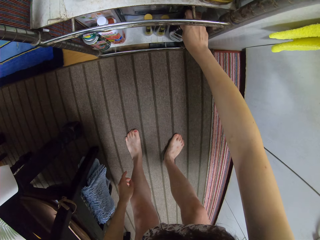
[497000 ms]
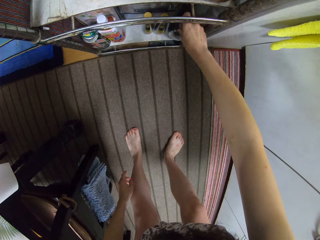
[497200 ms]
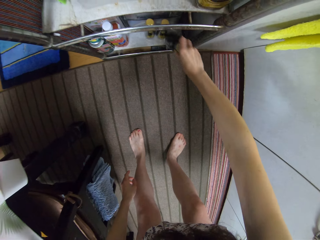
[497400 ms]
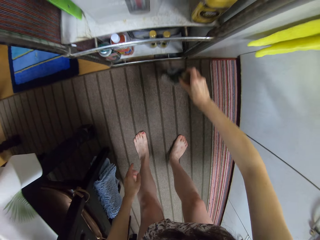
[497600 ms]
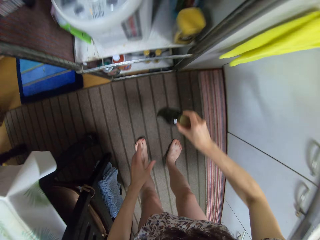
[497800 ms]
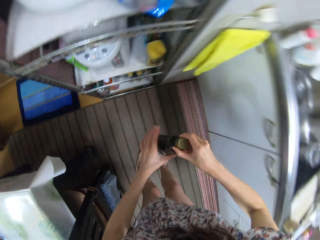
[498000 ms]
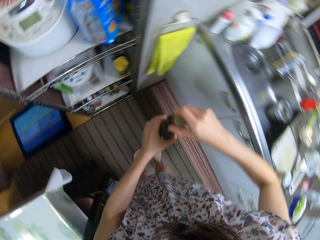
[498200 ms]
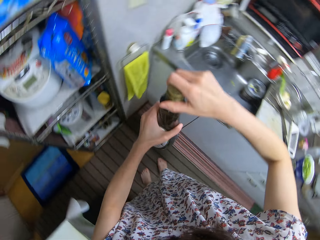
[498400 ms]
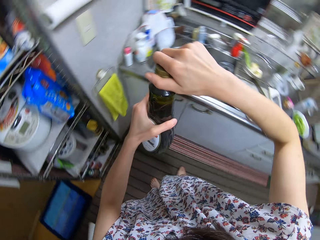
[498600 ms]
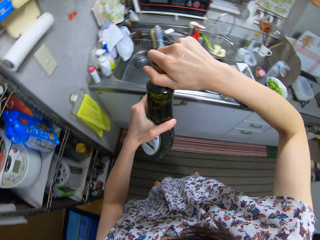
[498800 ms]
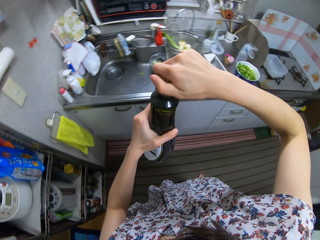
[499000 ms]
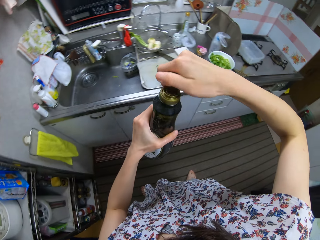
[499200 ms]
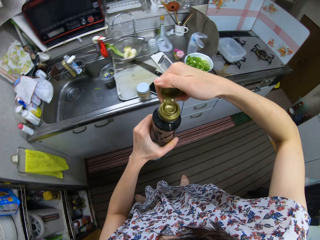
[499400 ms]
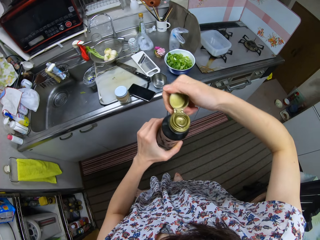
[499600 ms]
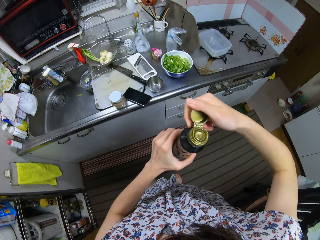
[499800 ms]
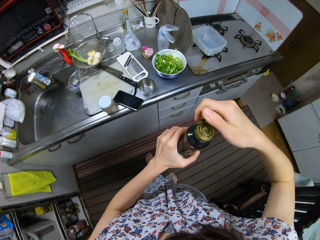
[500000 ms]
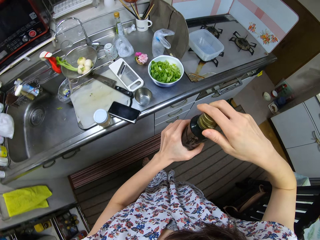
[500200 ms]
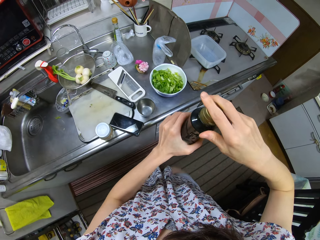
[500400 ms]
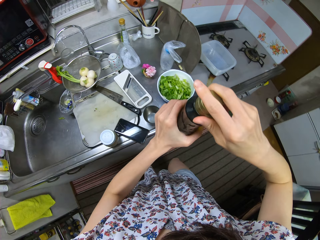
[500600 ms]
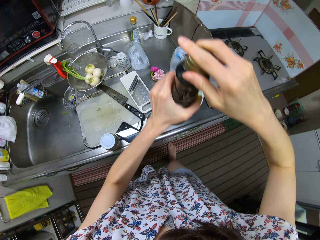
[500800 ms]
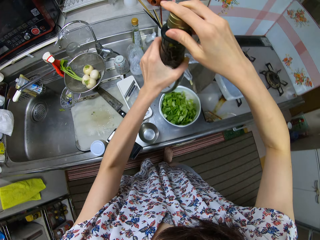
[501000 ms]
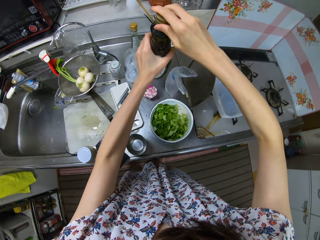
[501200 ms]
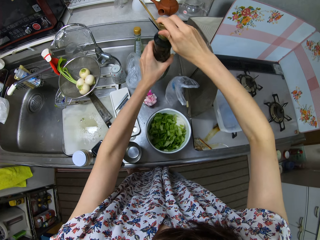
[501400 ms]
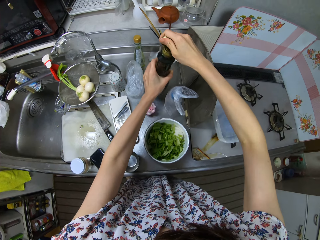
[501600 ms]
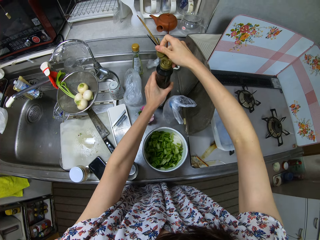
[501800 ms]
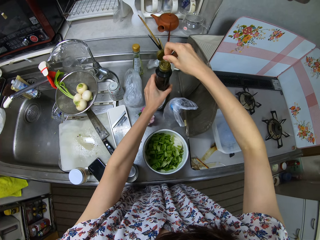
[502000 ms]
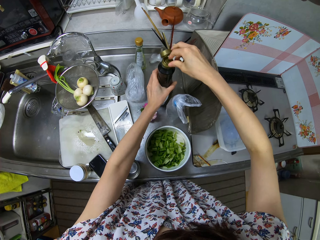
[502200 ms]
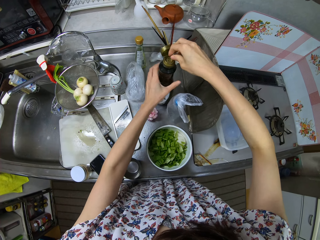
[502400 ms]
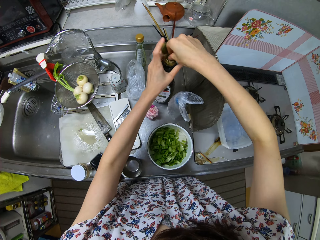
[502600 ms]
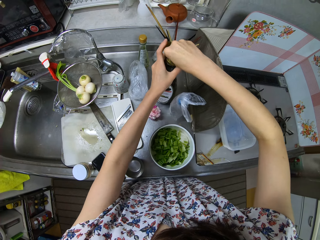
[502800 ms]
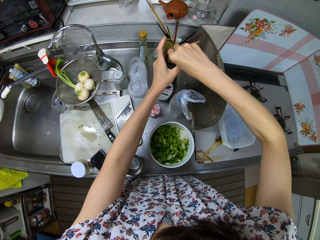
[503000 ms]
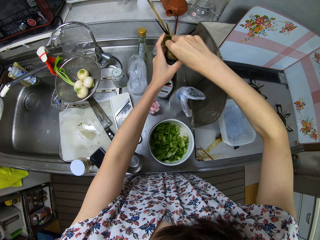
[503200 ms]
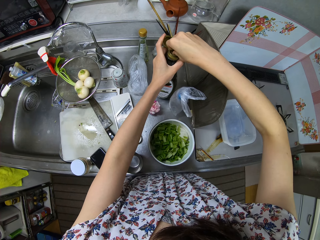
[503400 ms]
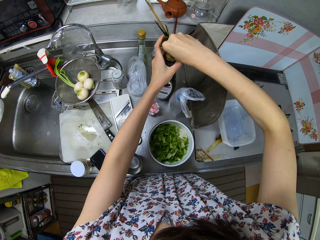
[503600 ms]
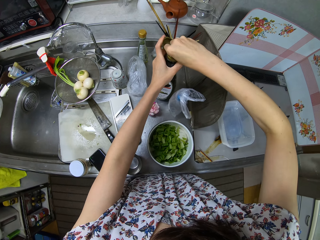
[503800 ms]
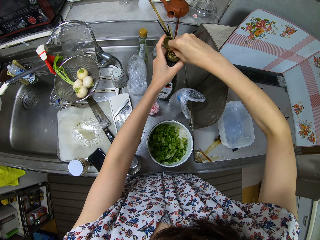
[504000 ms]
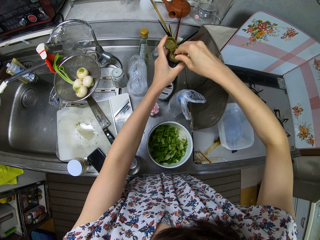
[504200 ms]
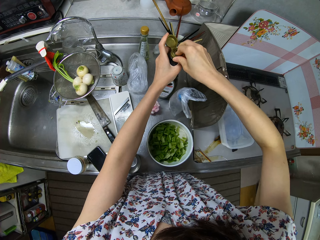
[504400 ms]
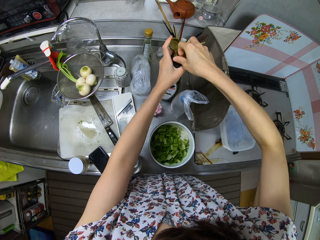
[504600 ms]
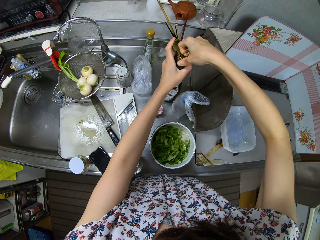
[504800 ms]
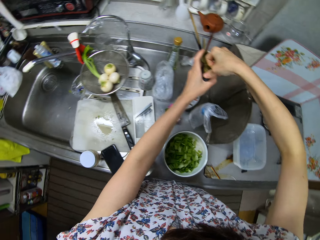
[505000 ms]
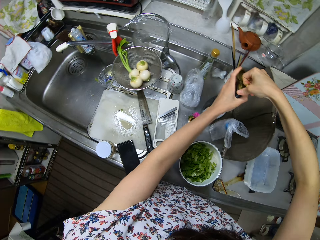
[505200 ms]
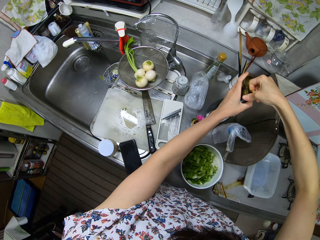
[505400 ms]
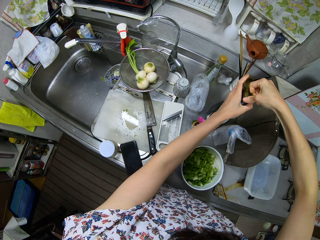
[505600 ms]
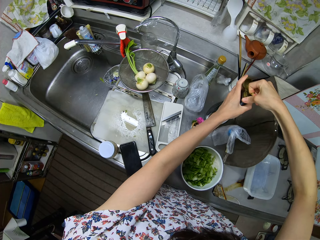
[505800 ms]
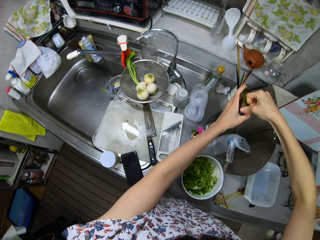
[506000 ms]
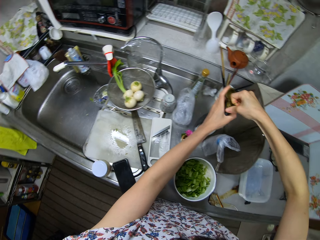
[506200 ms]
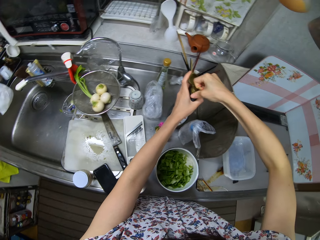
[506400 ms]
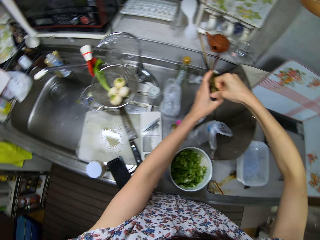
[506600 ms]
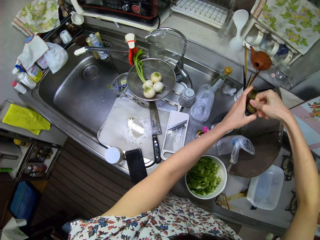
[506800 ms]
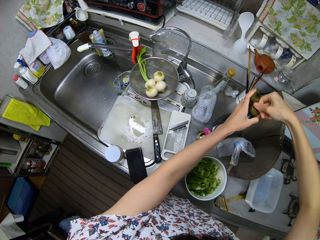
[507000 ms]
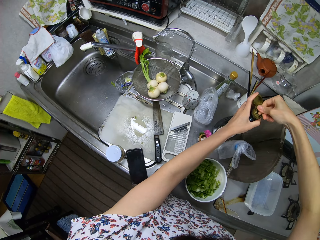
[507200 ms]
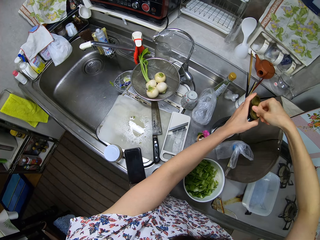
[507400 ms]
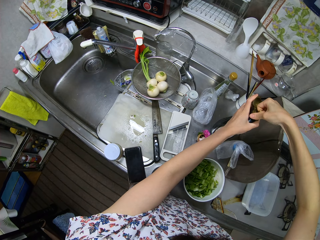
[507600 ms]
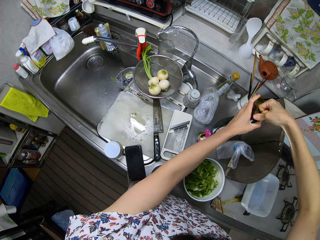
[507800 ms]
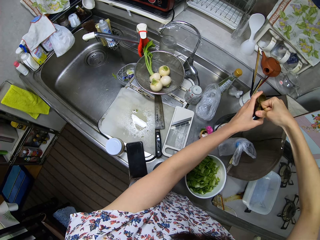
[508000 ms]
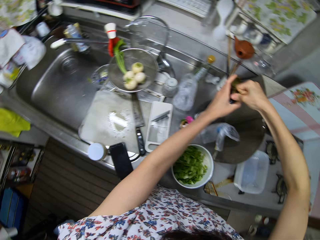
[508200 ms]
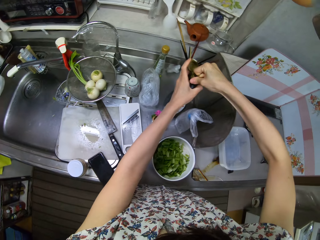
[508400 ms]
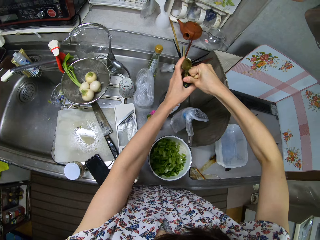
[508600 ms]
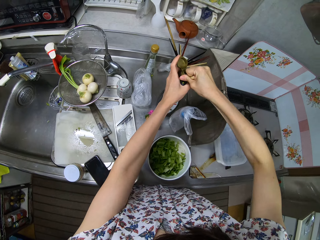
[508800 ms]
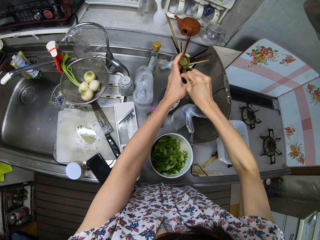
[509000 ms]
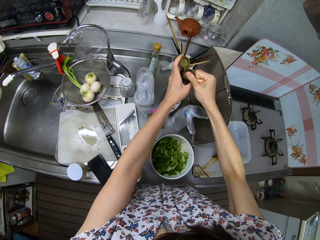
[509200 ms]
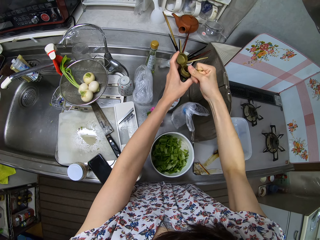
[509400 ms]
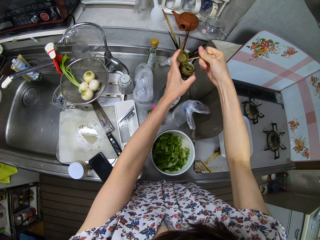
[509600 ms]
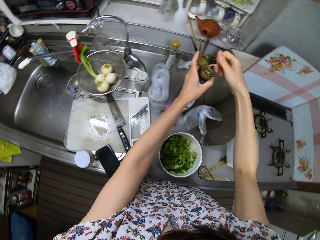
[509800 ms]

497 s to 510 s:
The camera wearer takes a bottle from a shelf. They open the bottle's lid. They close the bottle. They place the bottle on the kitchen slab. They remove the stopper from the bottle. They talk to a lady.

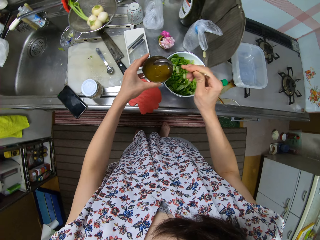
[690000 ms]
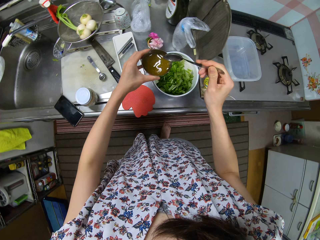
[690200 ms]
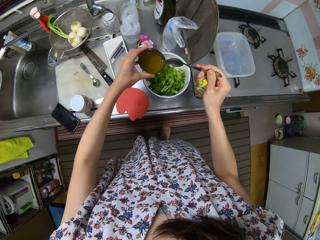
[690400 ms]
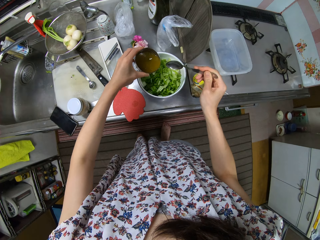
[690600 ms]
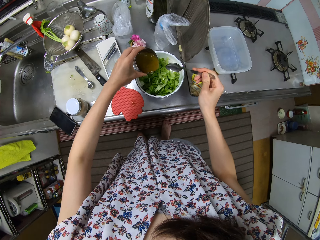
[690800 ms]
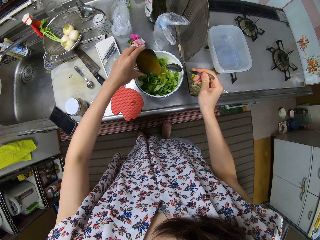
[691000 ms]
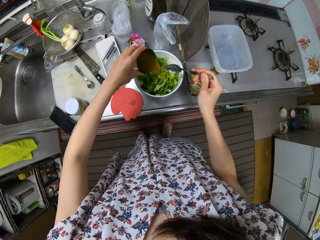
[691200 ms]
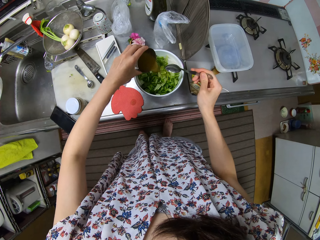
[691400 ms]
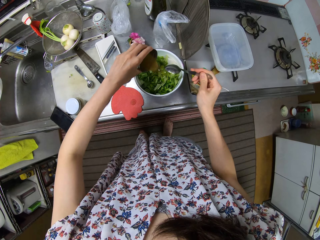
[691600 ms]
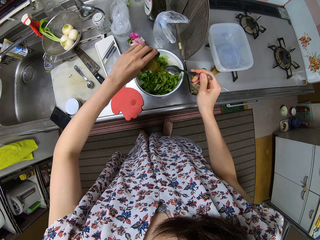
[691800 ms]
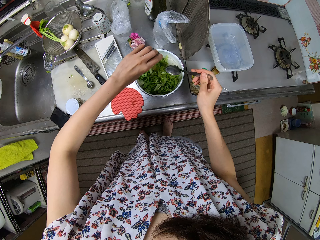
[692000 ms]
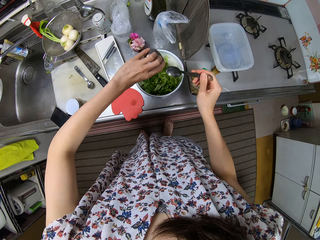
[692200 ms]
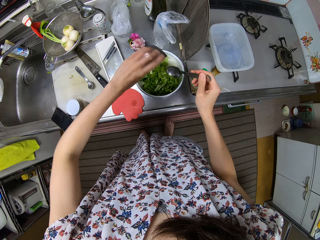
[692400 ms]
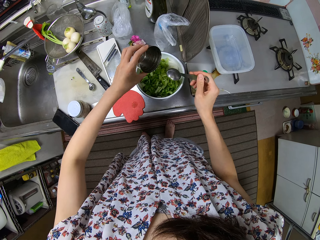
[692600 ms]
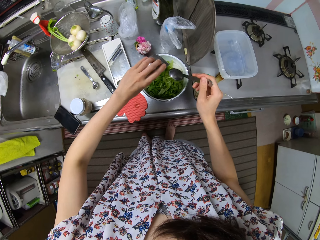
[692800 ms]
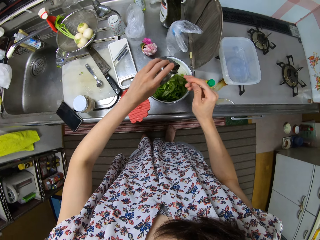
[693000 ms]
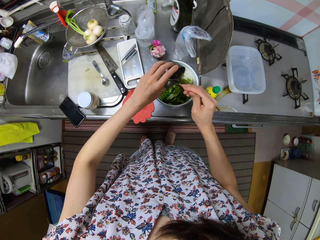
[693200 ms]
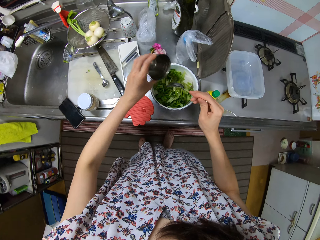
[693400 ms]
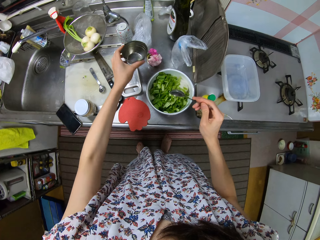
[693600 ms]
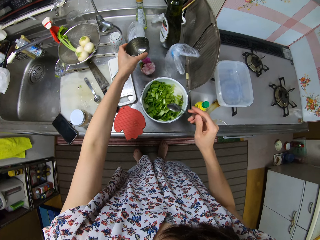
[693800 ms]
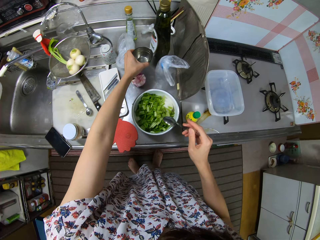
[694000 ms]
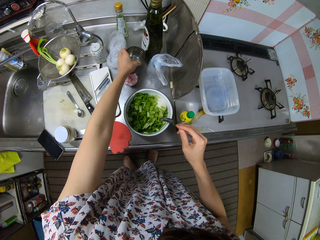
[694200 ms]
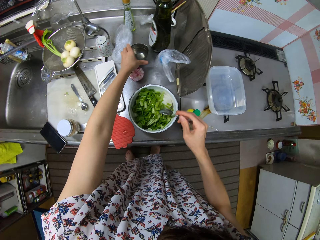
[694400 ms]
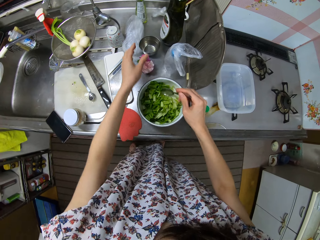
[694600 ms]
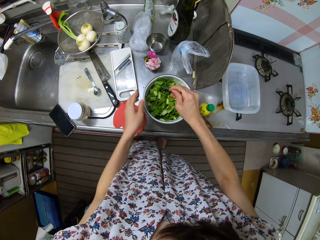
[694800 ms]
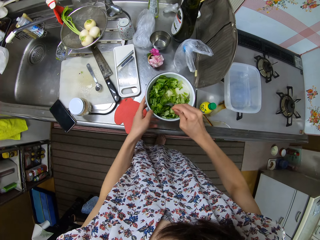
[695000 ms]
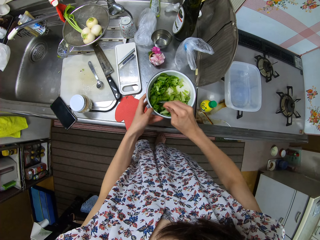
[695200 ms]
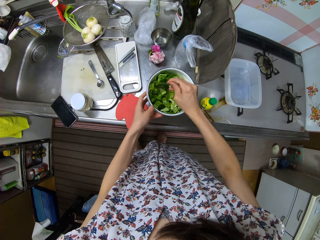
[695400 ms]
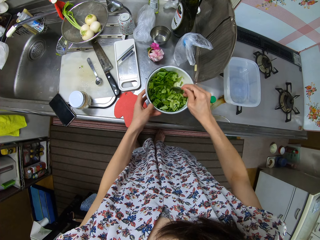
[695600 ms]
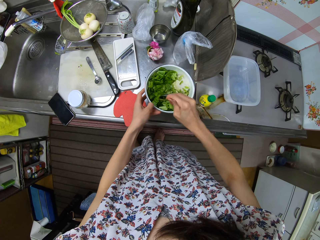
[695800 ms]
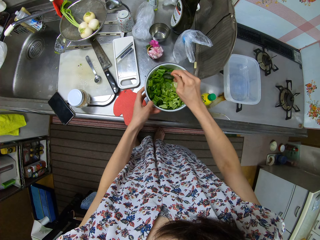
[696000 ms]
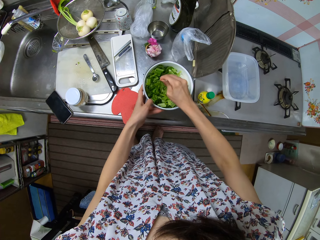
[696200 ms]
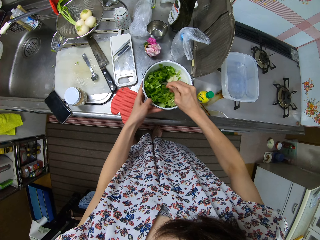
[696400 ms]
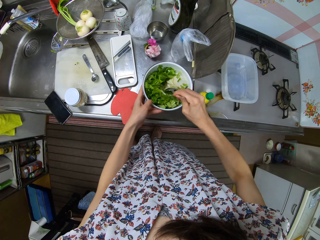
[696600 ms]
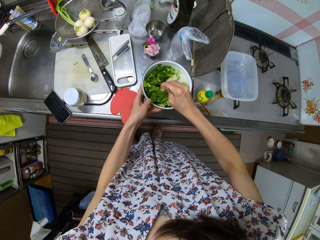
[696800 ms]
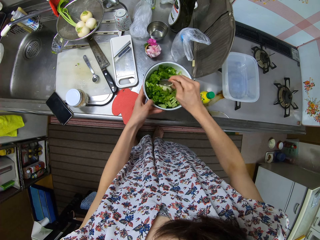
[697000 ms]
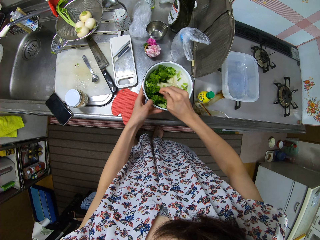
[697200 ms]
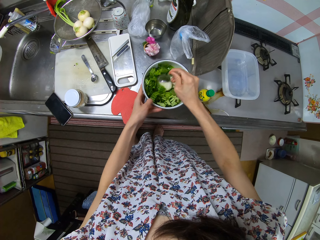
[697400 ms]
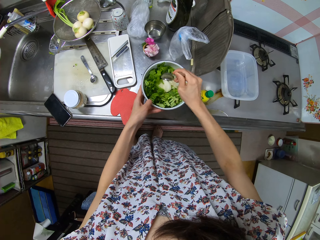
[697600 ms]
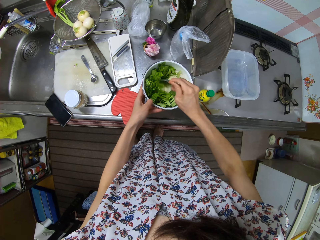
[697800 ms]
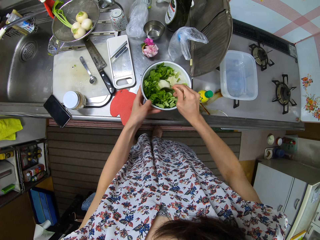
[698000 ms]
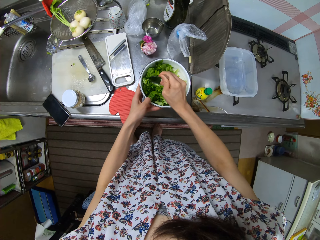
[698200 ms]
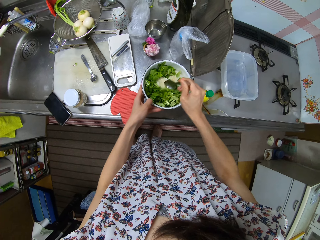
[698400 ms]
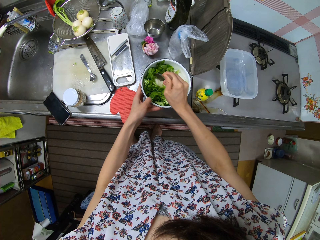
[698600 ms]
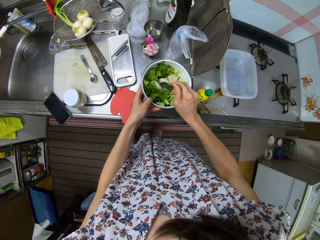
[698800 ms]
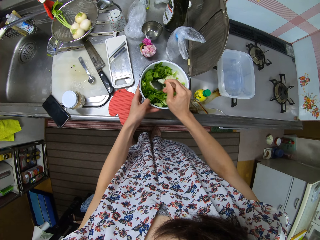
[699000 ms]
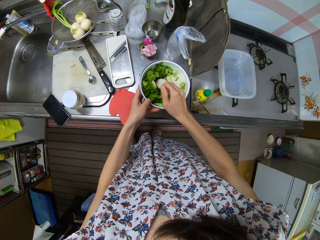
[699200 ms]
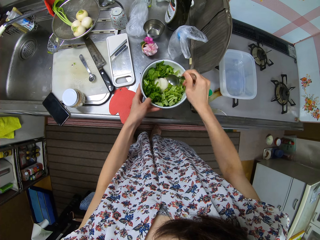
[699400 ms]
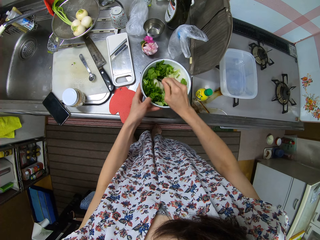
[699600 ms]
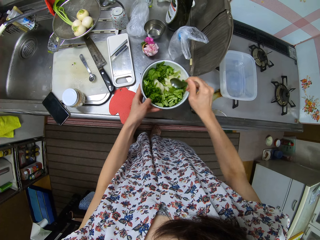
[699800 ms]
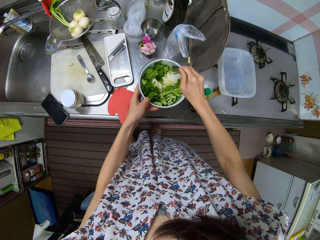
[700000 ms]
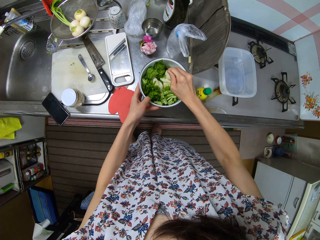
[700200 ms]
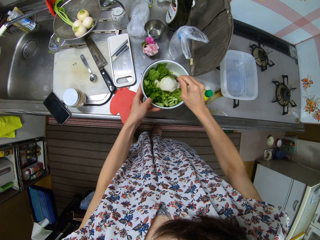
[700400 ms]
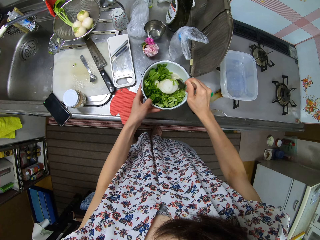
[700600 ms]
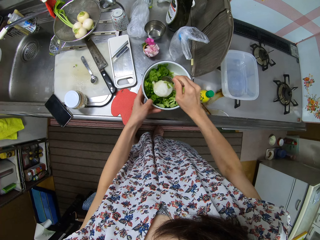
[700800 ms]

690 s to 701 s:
The camera wearer pours the contents of the bowl into a bowl of veggies. They place the bowl on the table. They stir the veggies with the spoon.
